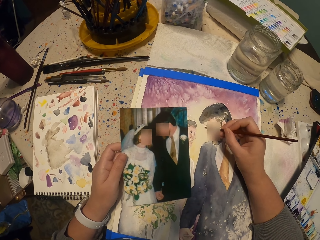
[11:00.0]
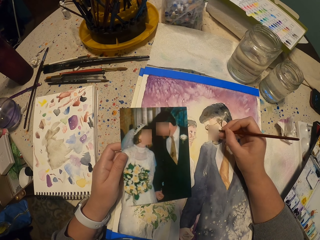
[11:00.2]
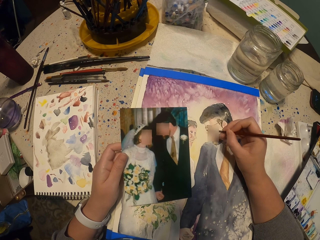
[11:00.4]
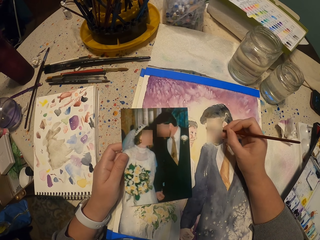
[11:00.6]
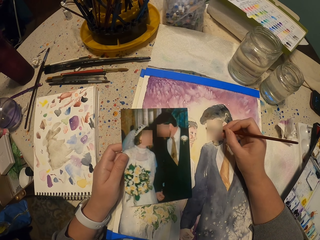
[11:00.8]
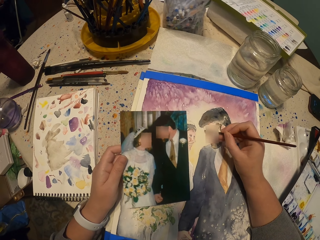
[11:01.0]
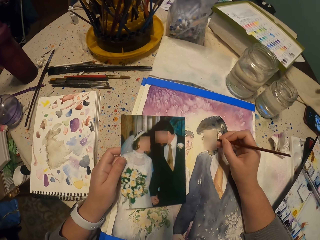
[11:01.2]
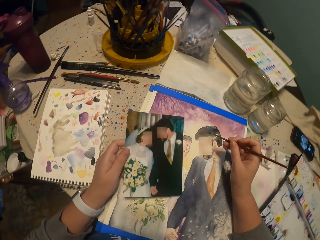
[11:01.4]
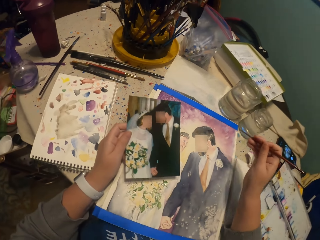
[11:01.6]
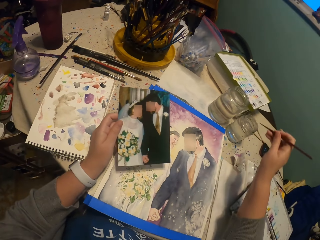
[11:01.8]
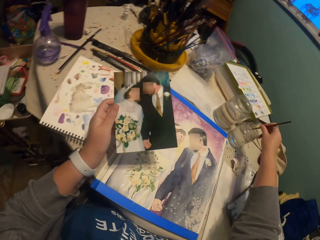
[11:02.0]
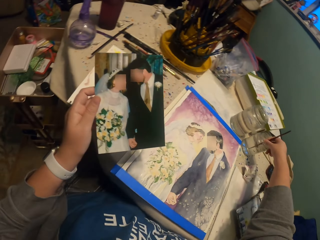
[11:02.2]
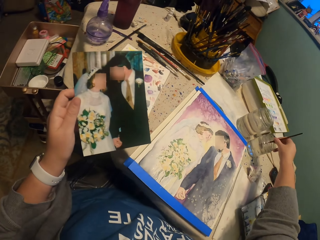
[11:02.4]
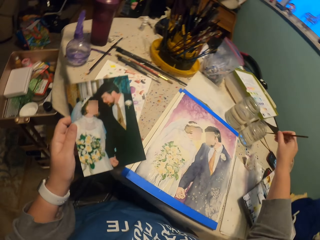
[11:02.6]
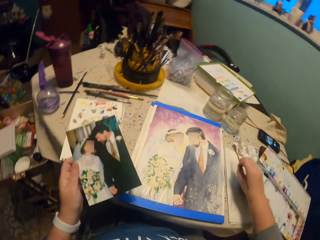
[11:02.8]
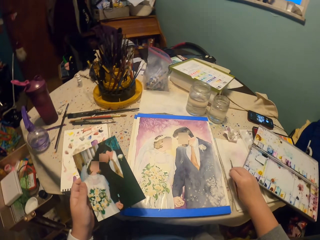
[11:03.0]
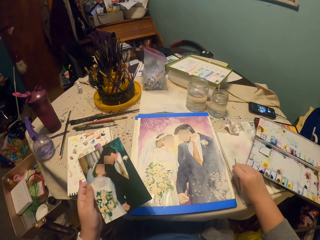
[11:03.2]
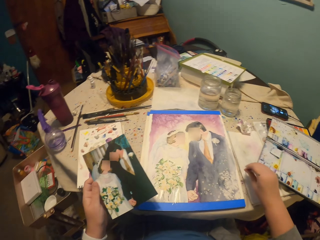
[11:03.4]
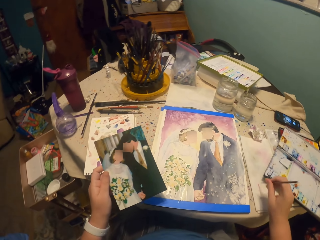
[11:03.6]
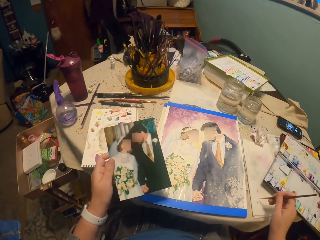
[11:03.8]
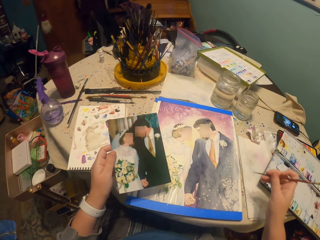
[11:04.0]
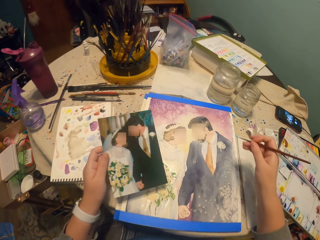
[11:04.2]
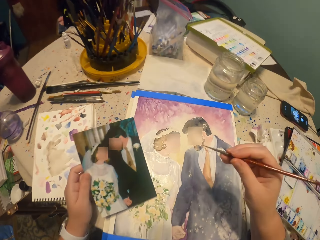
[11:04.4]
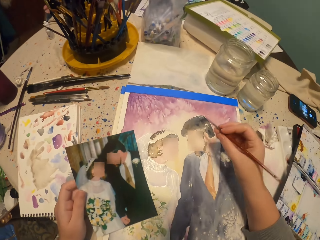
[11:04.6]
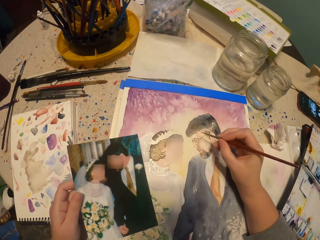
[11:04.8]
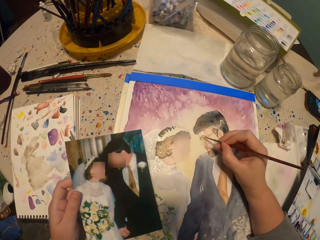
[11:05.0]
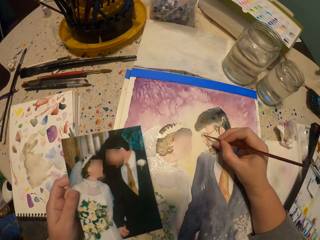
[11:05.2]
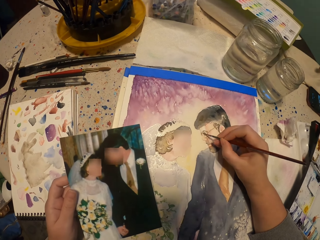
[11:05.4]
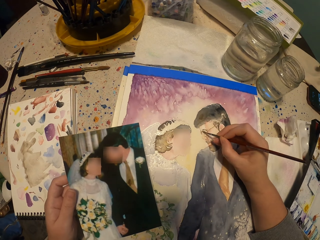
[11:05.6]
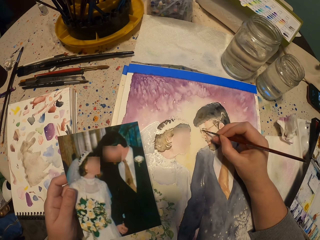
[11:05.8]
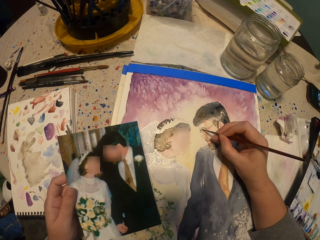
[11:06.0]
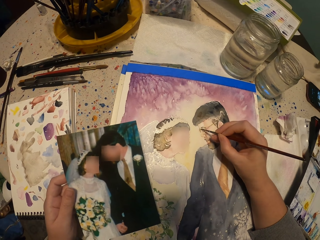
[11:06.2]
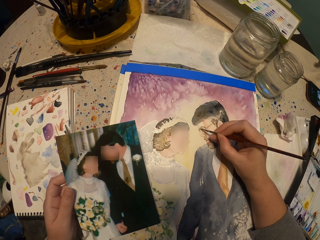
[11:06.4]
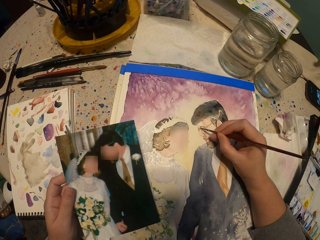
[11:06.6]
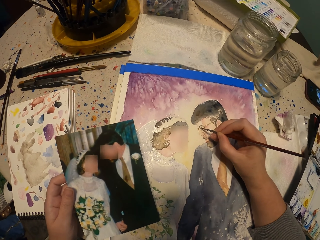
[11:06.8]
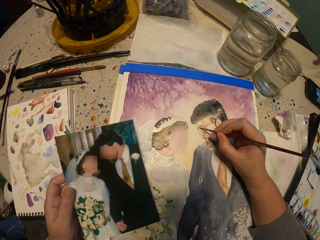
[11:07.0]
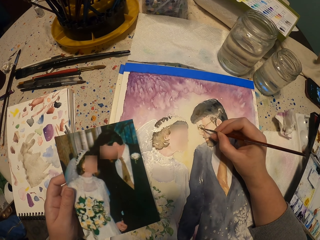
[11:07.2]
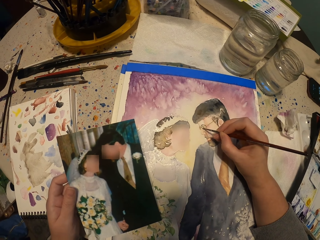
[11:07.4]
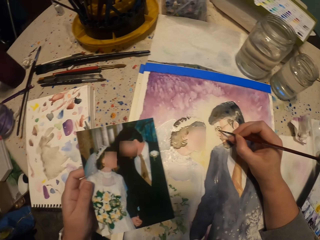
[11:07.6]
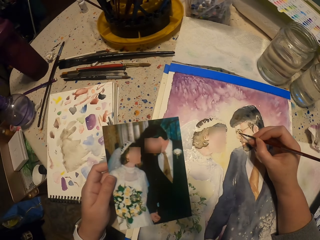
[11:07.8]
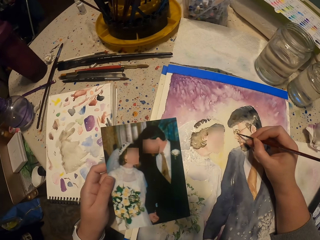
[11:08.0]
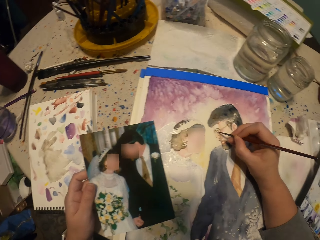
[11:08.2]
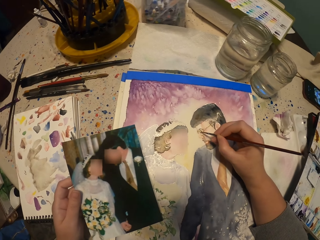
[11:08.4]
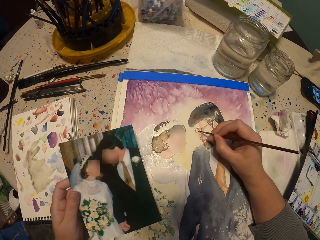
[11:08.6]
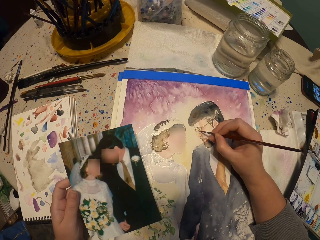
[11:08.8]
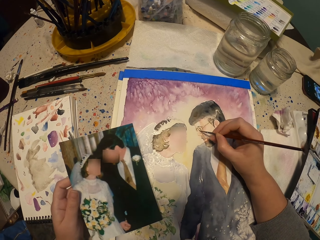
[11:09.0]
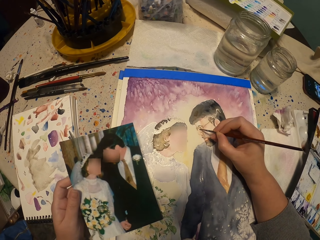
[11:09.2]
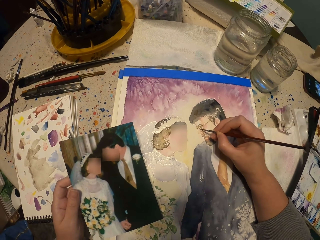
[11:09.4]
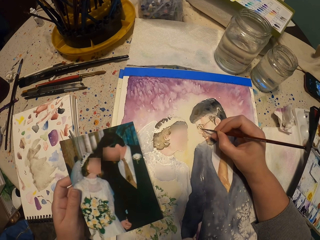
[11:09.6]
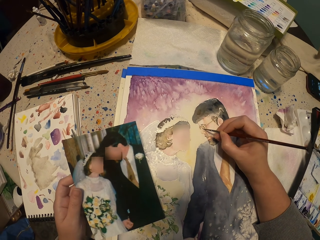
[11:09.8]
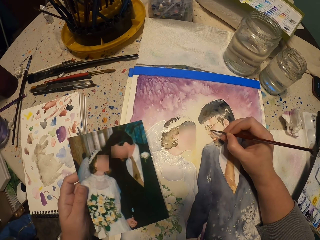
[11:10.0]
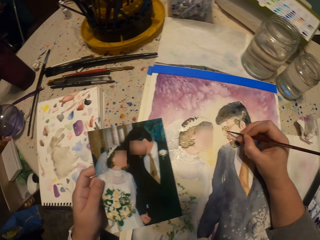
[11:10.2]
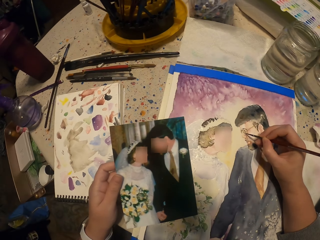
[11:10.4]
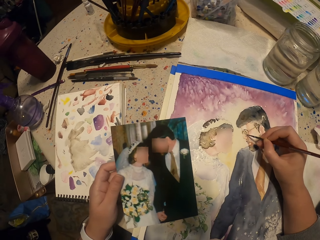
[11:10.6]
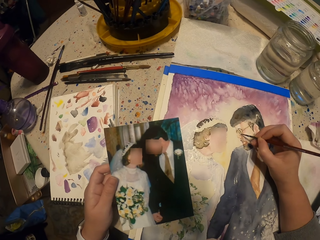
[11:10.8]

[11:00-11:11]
The camera wearer dips the paint brush in the water. They reduce the water from the brush. They paint the picture.

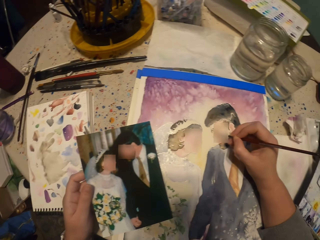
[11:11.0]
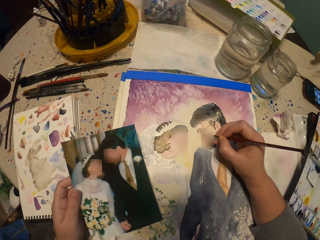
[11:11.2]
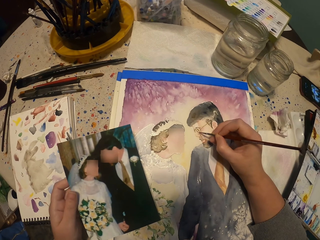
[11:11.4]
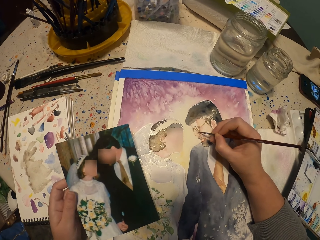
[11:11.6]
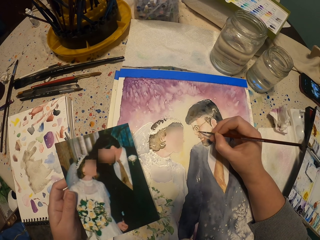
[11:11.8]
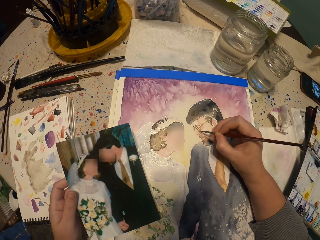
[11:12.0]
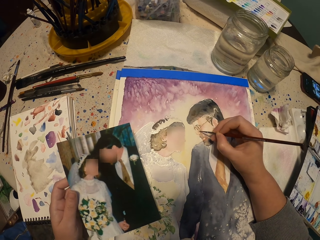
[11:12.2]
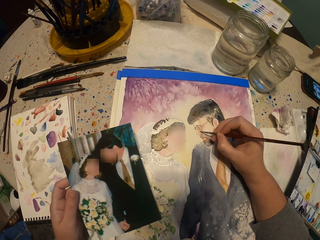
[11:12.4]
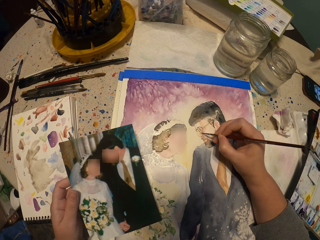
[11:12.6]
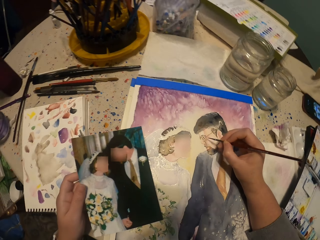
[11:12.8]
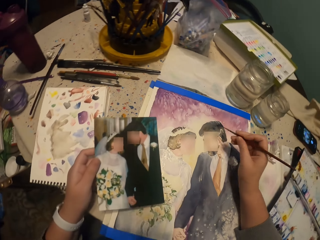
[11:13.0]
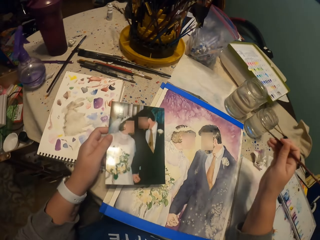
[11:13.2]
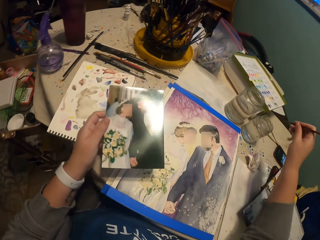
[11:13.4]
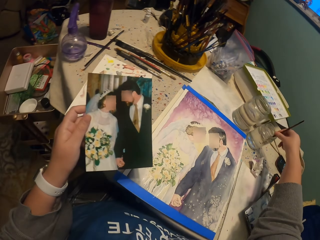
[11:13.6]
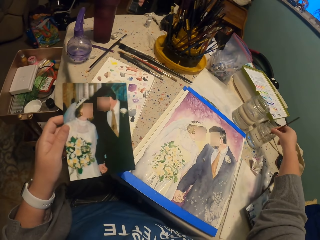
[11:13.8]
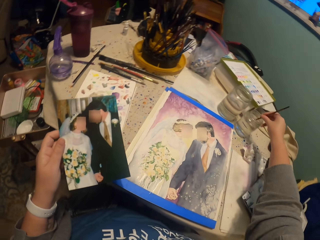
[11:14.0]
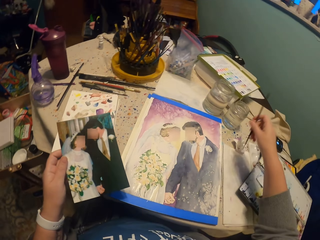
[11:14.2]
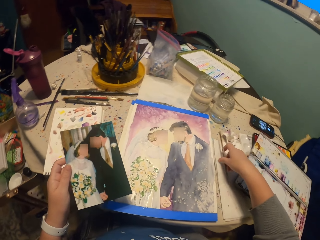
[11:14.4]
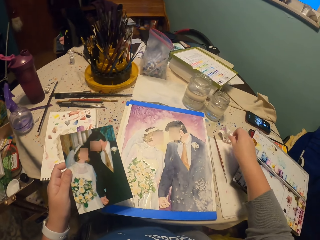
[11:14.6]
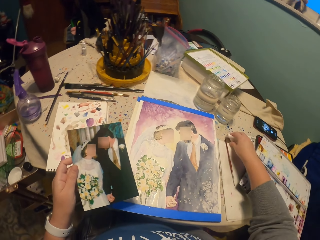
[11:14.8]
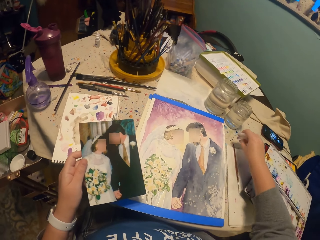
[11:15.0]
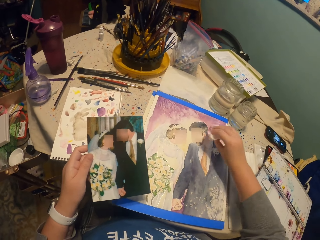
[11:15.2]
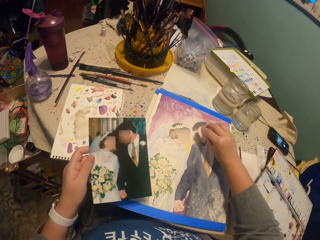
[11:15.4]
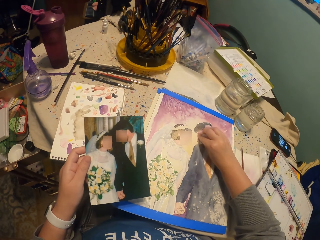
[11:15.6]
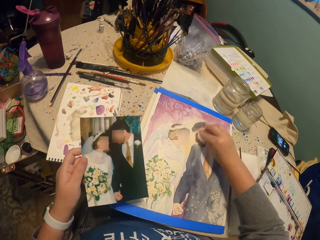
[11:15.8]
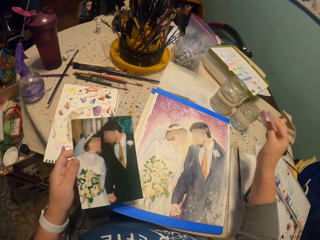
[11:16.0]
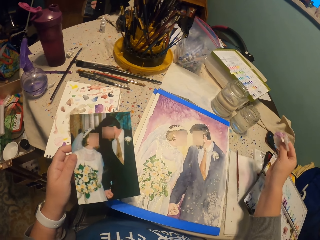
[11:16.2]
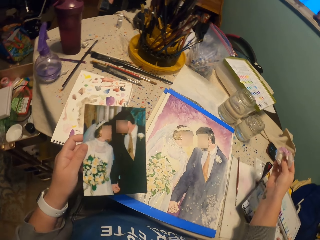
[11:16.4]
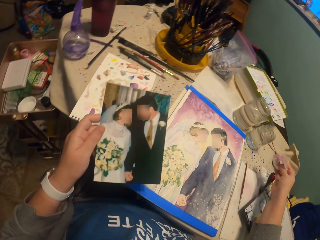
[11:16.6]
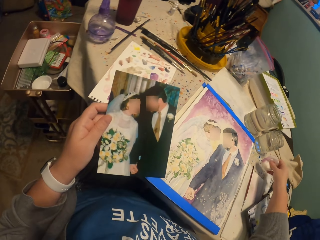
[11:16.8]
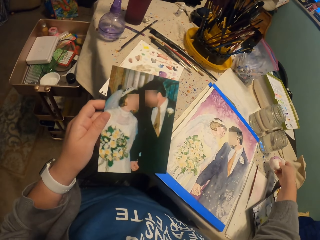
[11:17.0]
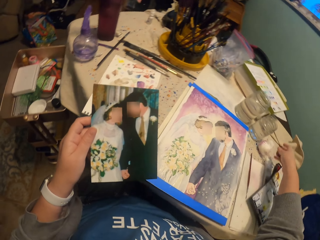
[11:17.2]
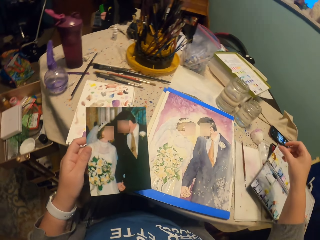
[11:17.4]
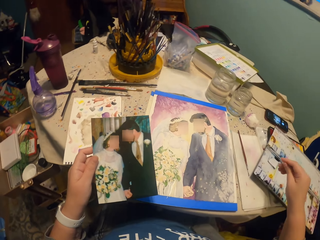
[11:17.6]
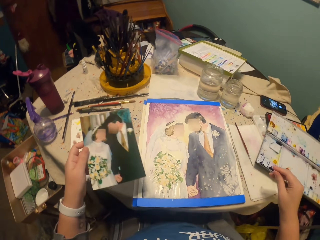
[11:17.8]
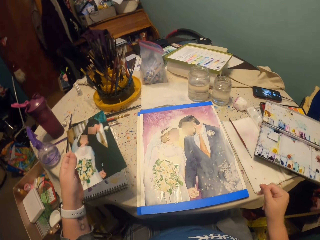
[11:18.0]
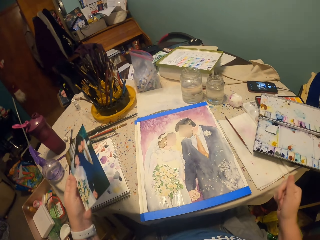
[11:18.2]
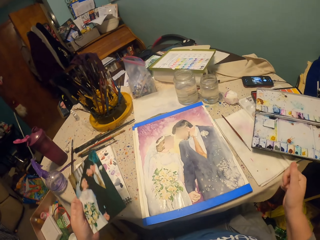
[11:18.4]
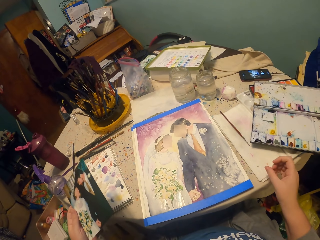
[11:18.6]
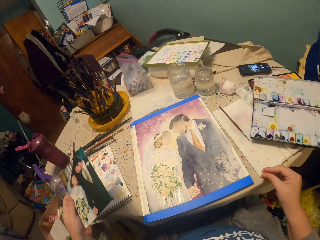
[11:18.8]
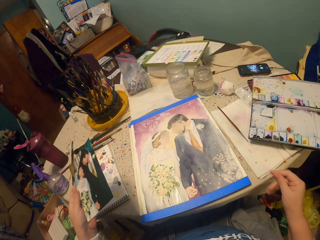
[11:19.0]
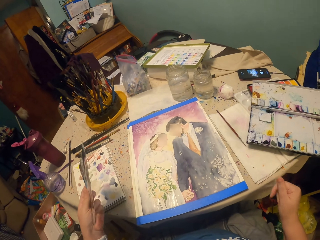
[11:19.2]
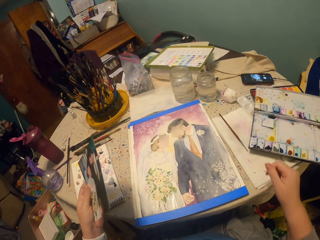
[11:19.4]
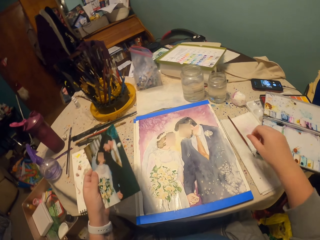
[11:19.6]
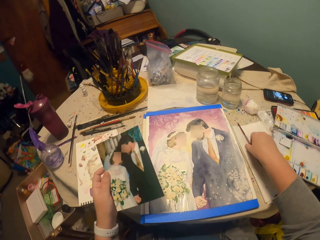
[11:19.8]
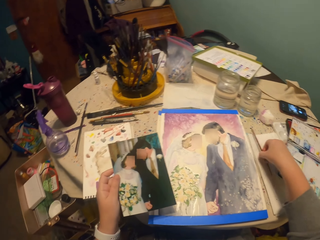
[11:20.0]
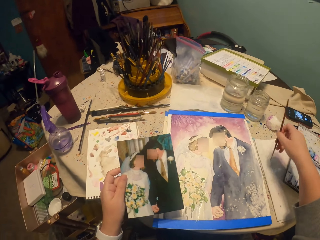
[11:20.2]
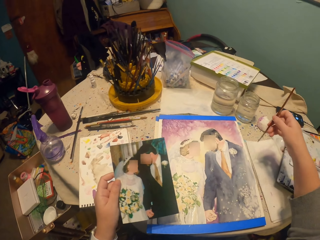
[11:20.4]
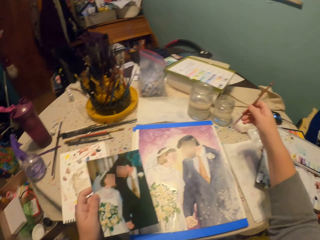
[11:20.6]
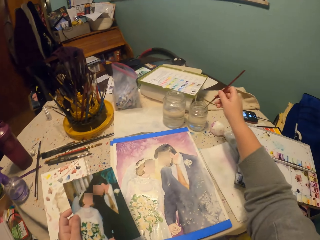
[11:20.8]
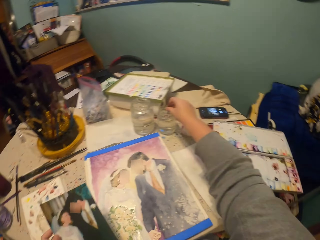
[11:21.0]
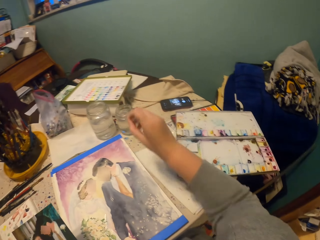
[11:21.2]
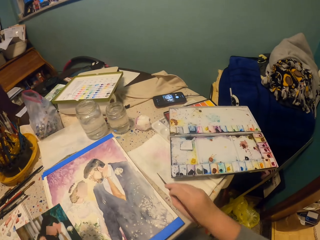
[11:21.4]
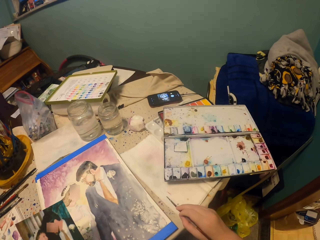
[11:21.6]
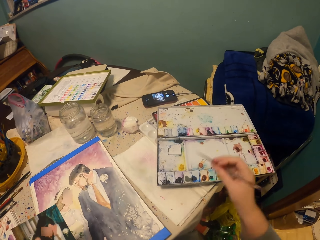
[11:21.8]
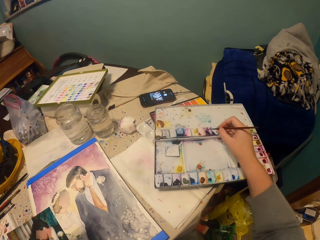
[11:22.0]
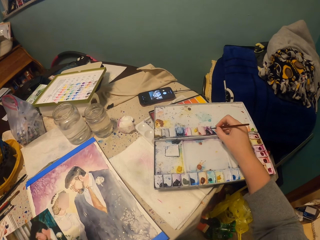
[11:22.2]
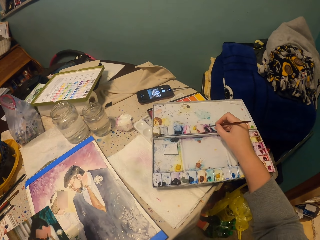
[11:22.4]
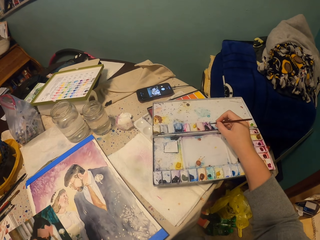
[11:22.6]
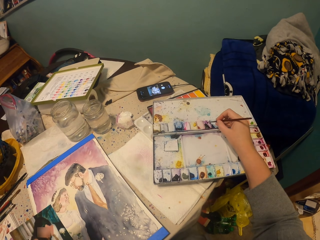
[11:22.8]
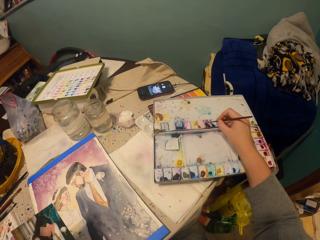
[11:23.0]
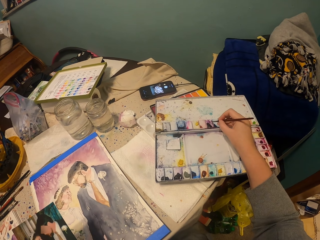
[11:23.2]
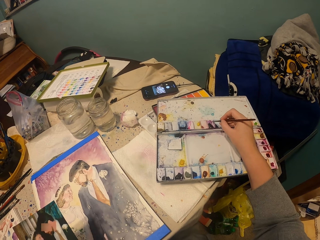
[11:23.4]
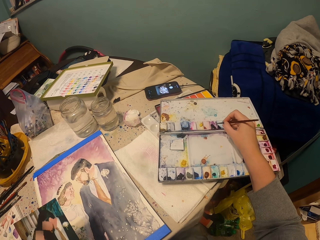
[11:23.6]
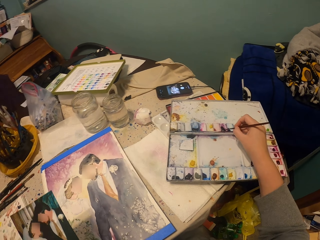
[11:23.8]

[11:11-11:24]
The camera wearer dips the paint brush in the water. They drop the paint brush. They pick up a cotton wool ball or tissue. They reduce the paint. They rub the picture. They drop down the cotton wool ball. They pick up the painting brush. They dip the paint brush in the water. They reduce the water from the brush. They dip the paint brush in the water color.
